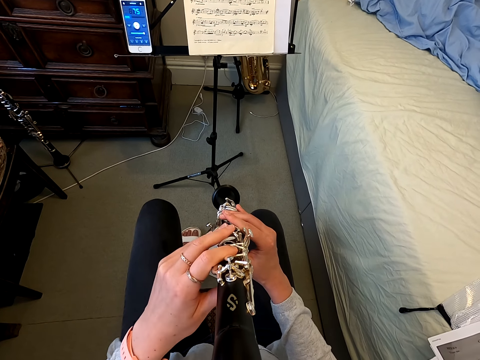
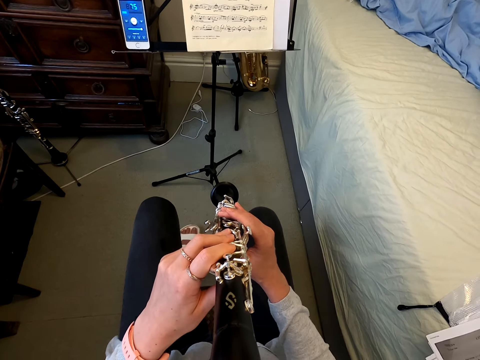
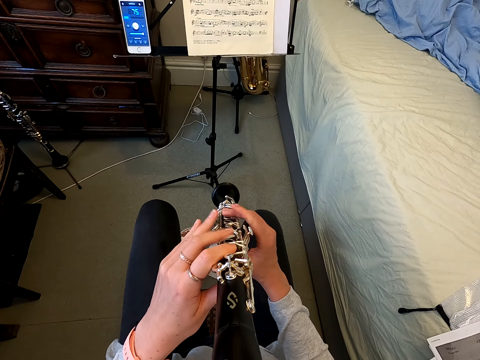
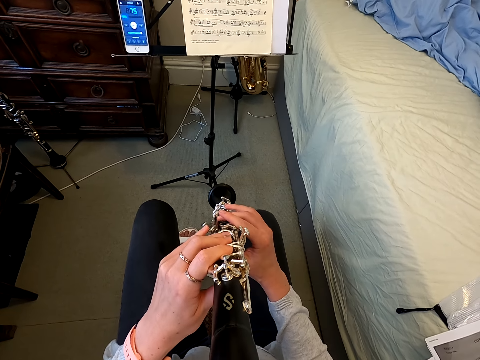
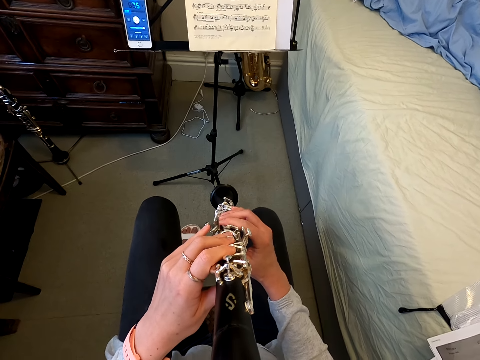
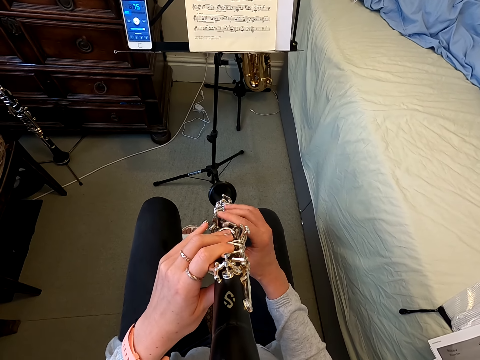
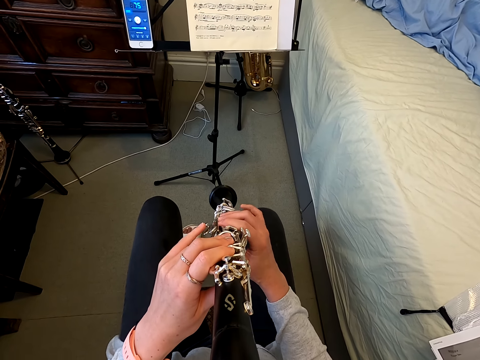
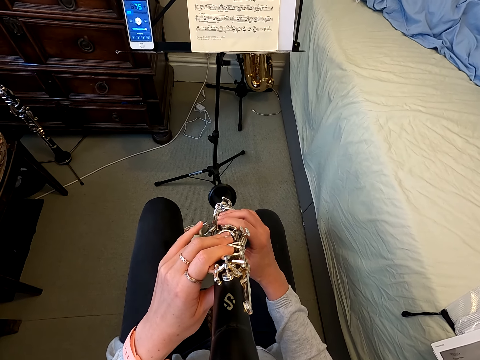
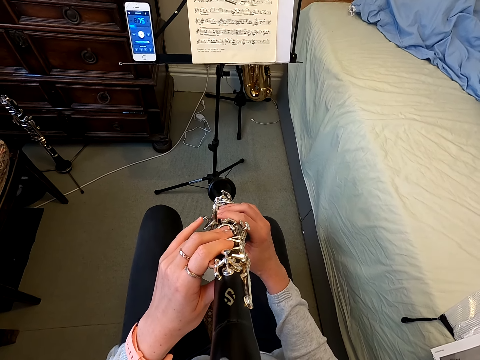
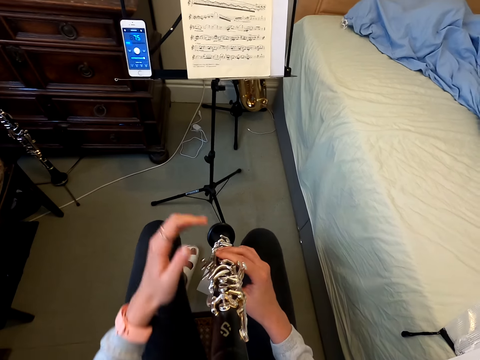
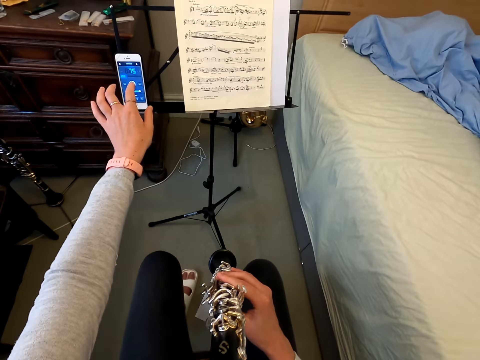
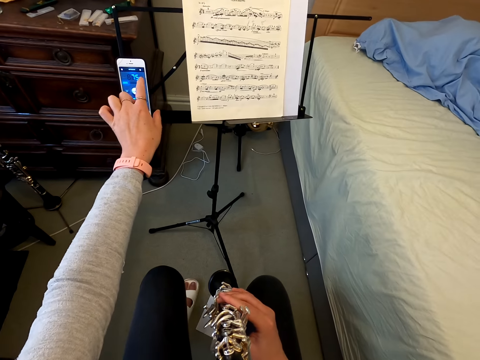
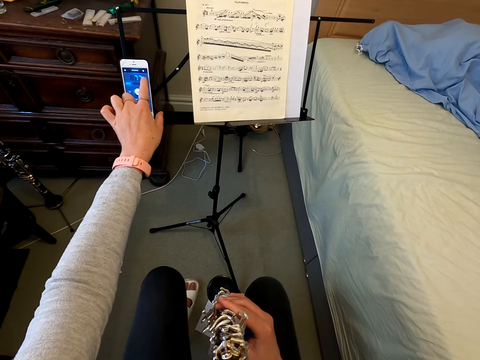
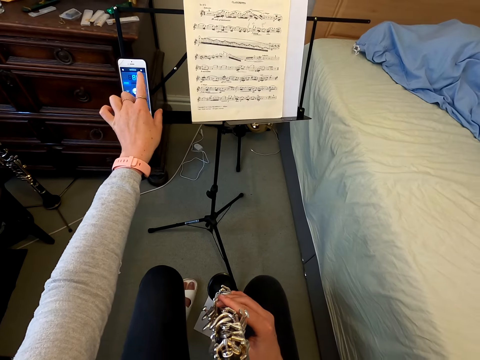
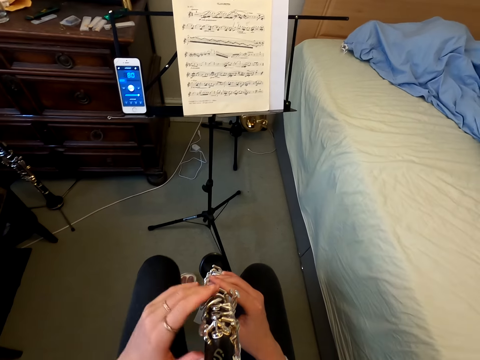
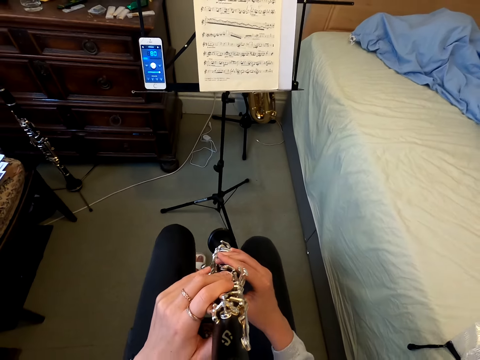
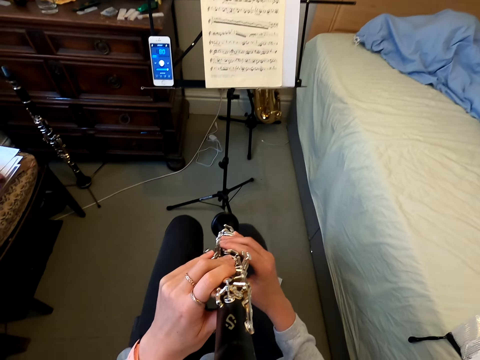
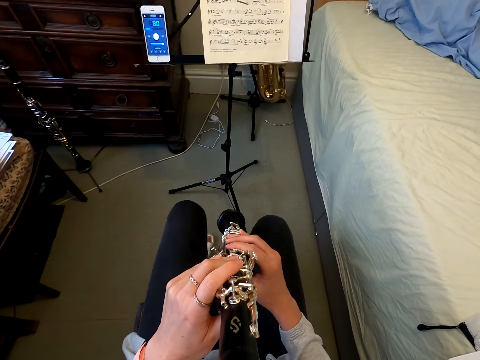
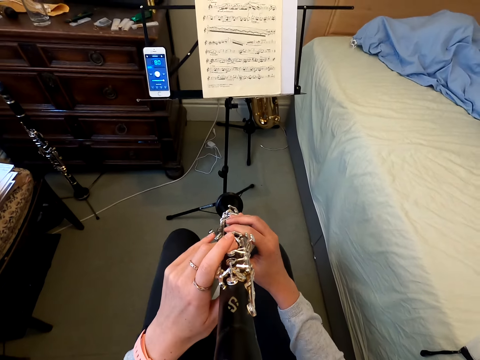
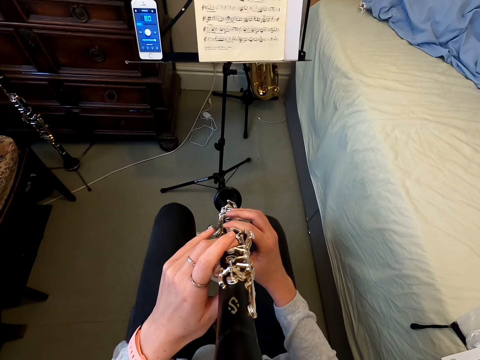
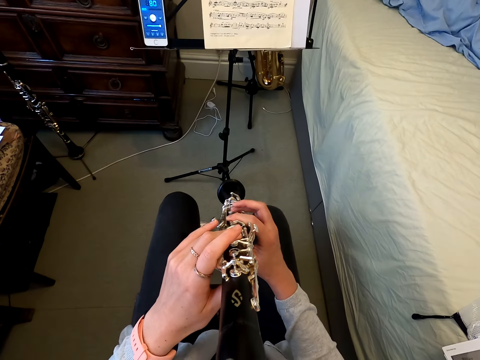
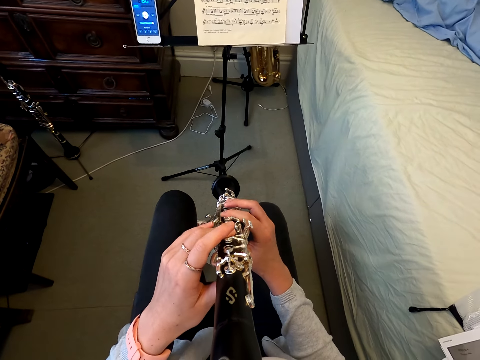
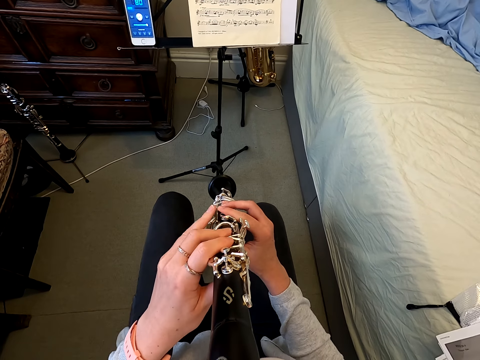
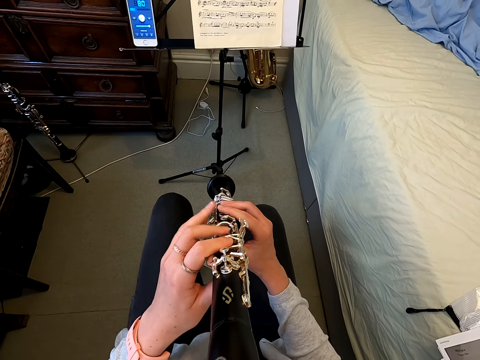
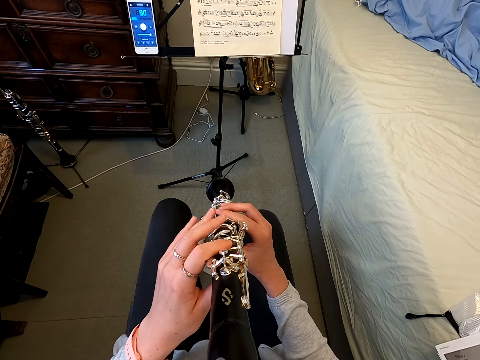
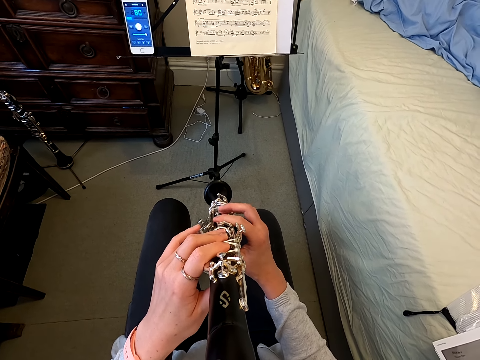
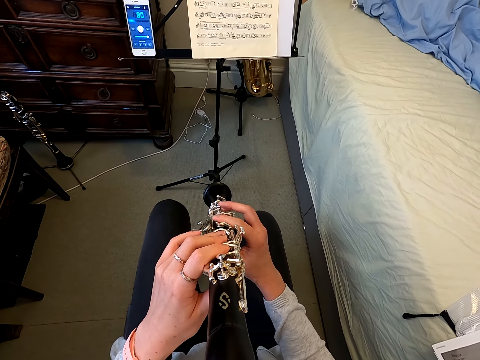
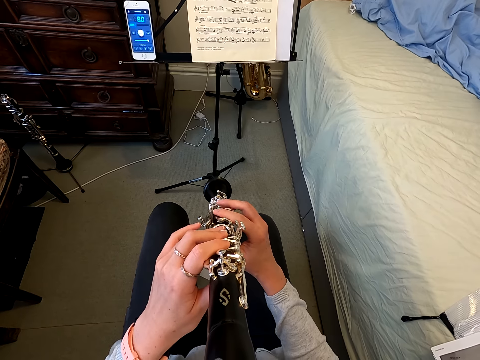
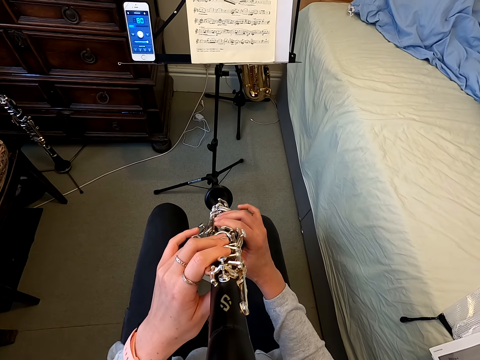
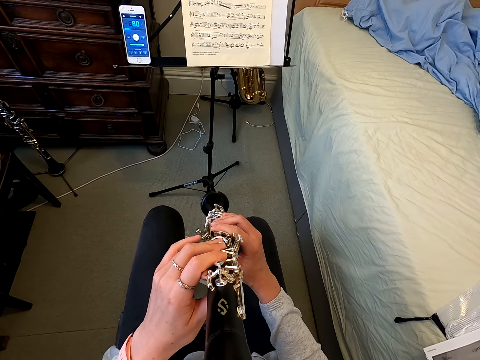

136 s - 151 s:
The camera wearer taps on the phone. They hold a reed instrument. They play with the reed instrument.

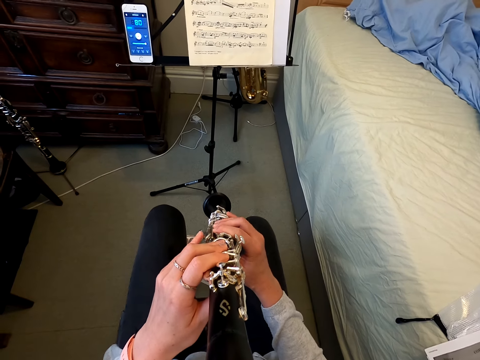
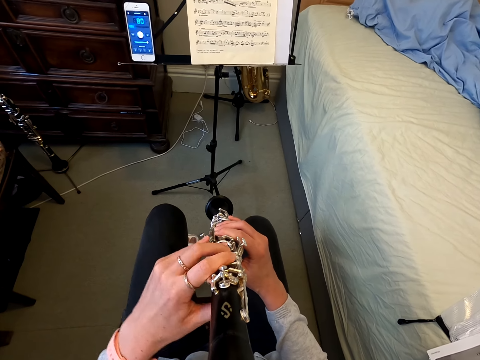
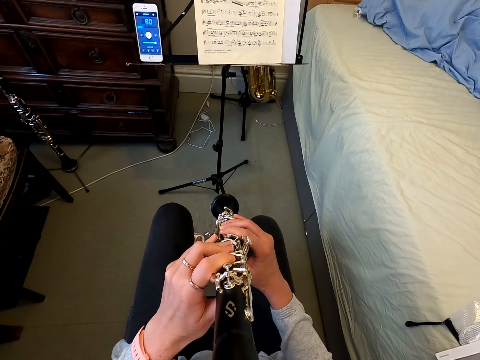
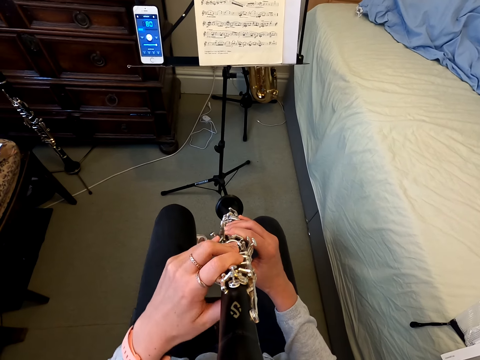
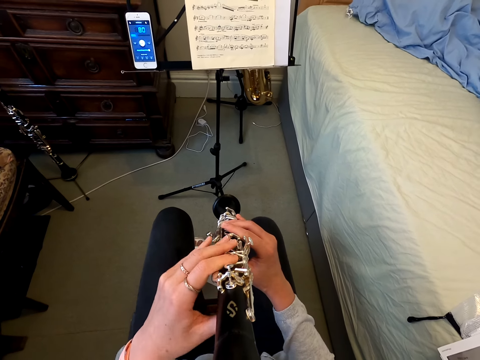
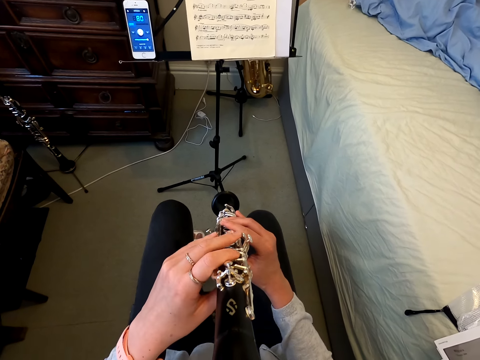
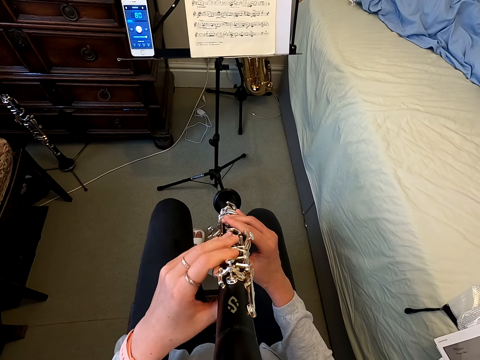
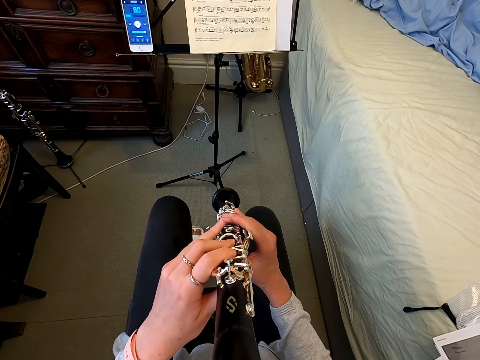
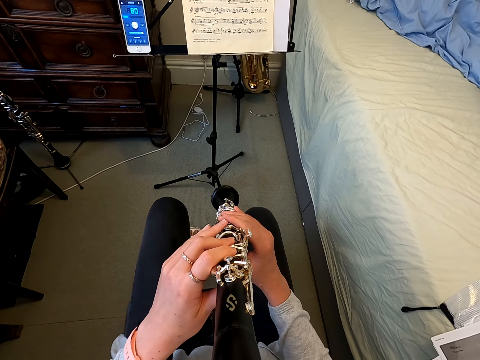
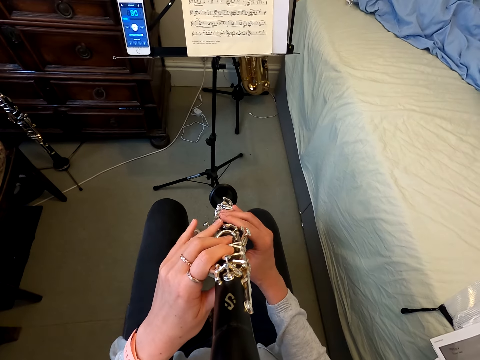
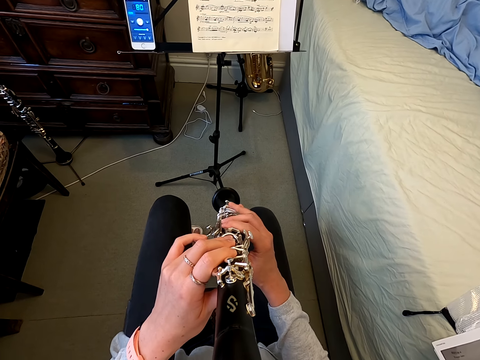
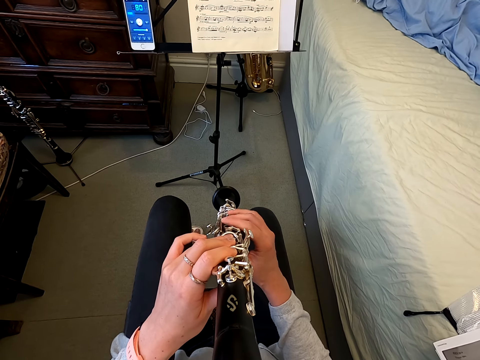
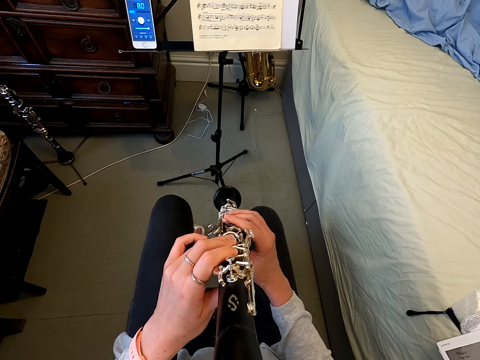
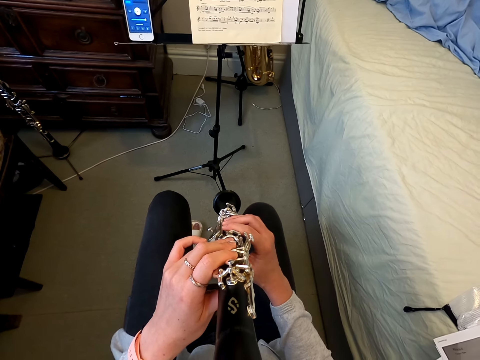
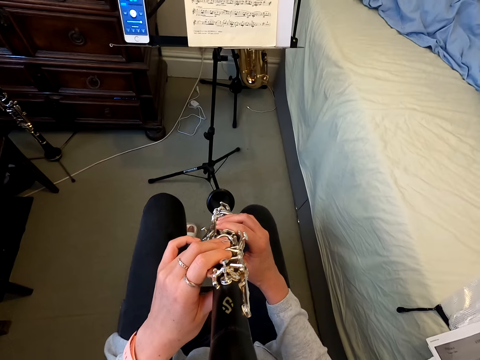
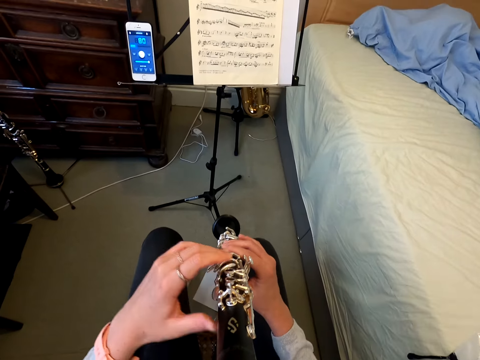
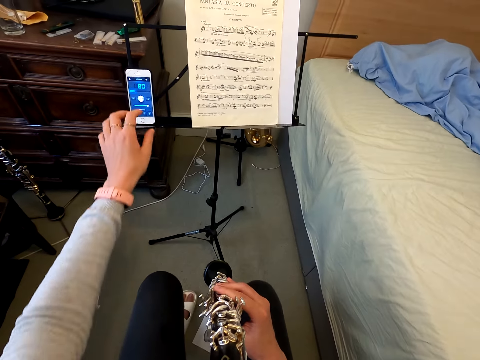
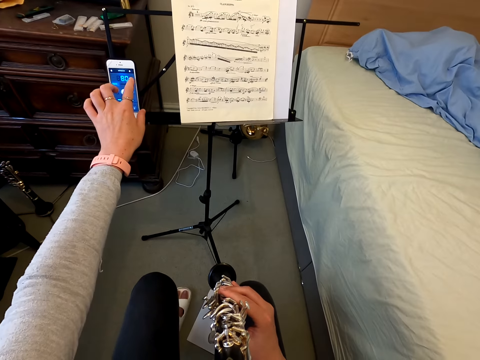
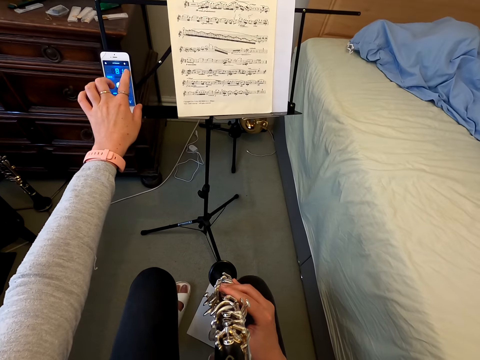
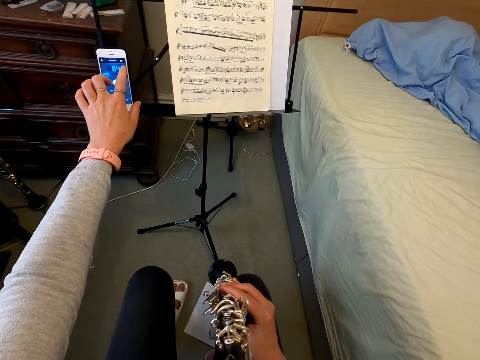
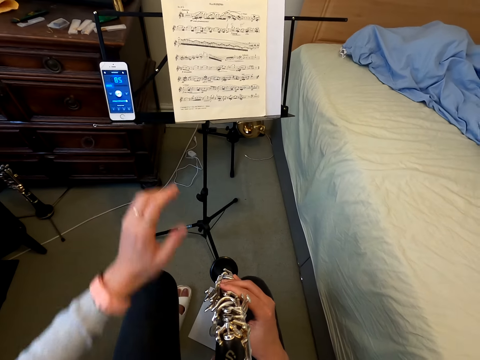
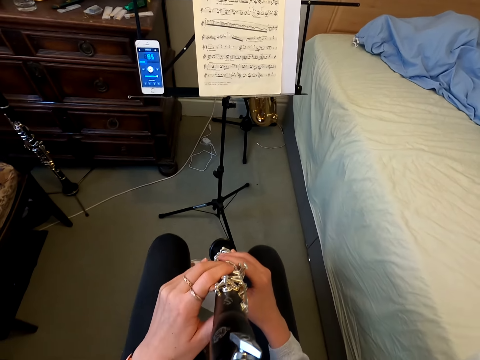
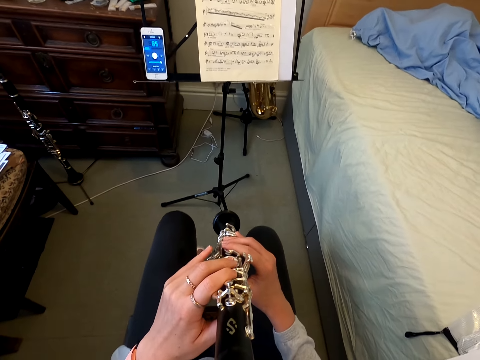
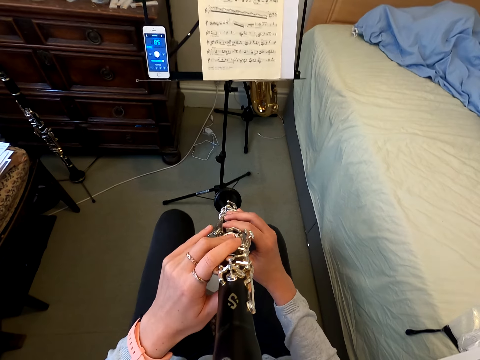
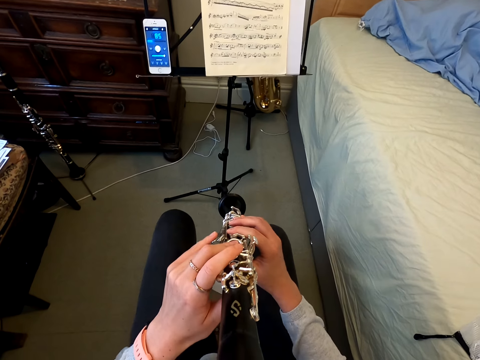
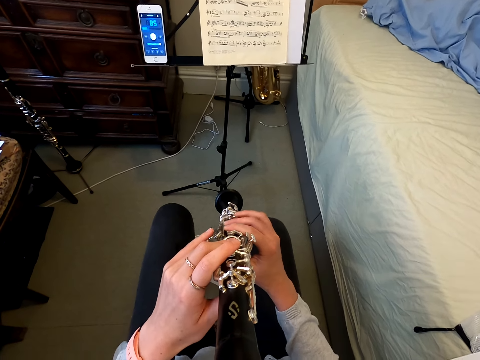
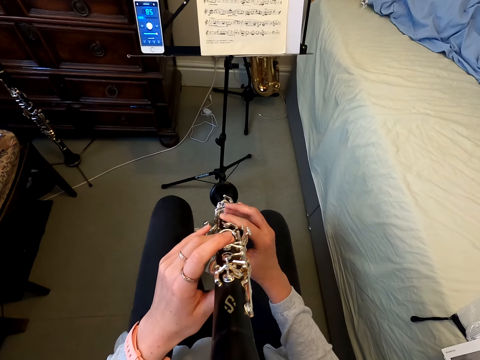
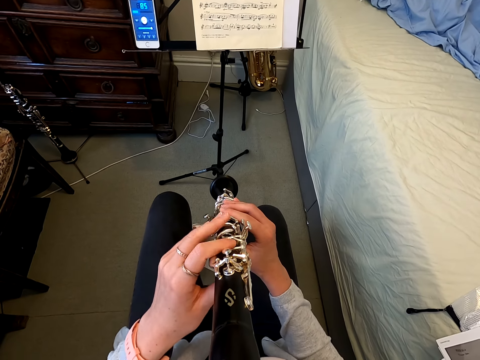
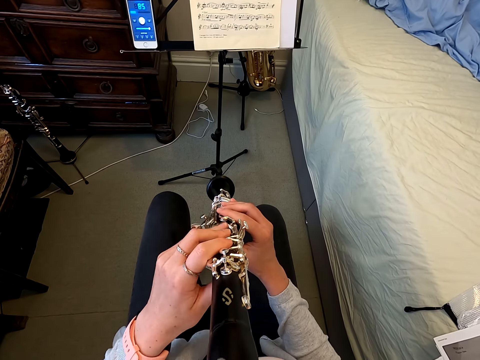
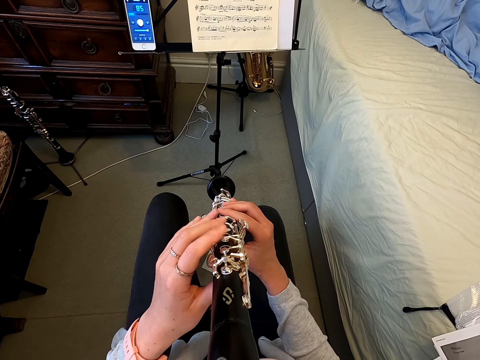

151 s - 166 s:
The camera wearer taps on the phone. They hold a reed instrument. They play with the reed instrument.
